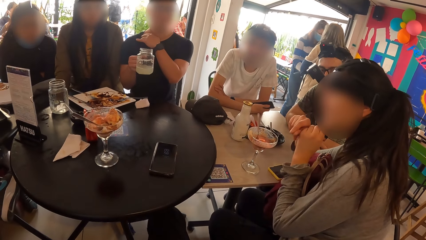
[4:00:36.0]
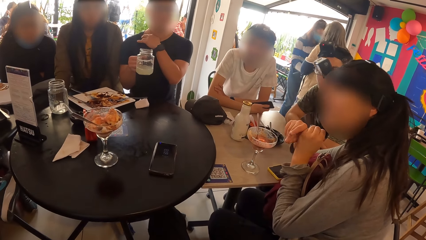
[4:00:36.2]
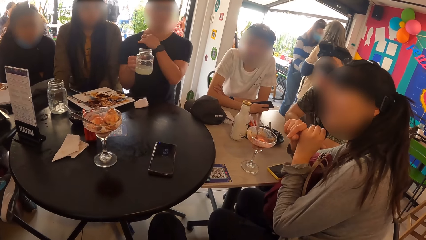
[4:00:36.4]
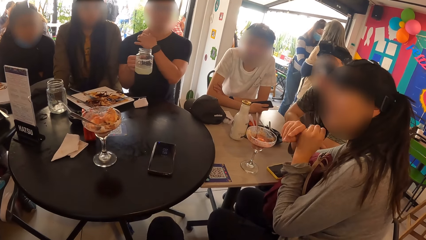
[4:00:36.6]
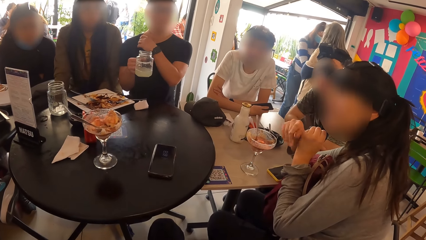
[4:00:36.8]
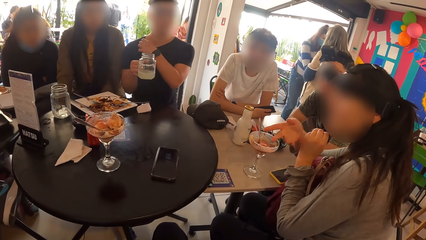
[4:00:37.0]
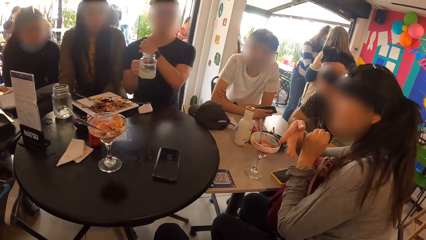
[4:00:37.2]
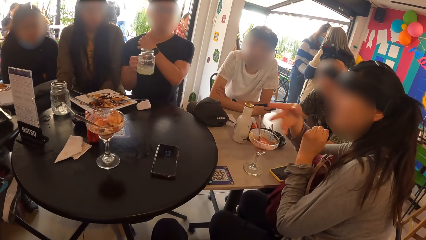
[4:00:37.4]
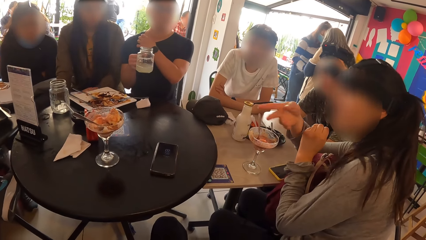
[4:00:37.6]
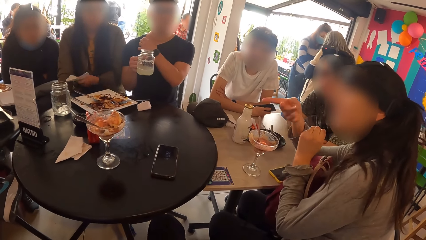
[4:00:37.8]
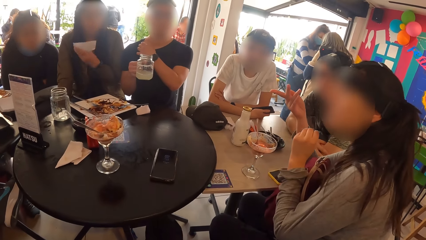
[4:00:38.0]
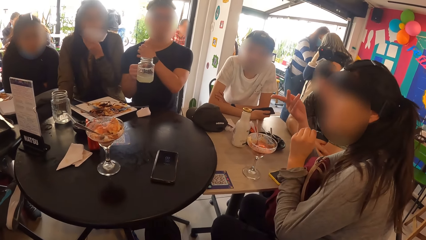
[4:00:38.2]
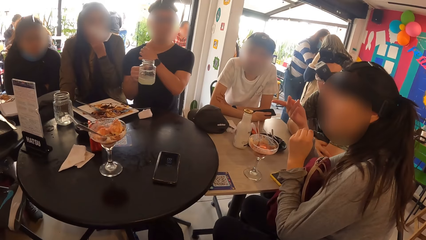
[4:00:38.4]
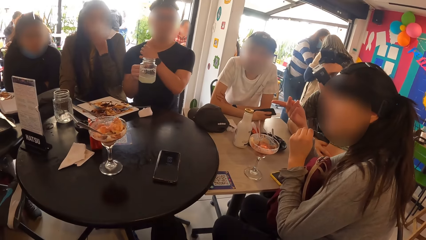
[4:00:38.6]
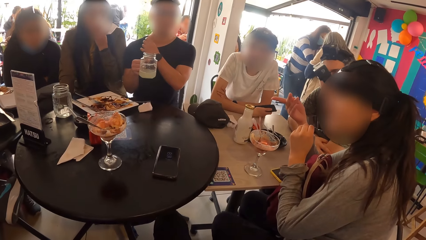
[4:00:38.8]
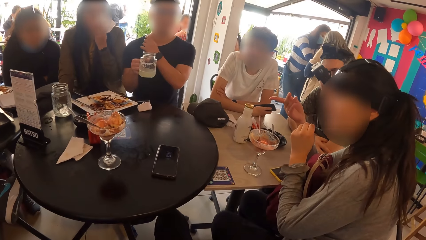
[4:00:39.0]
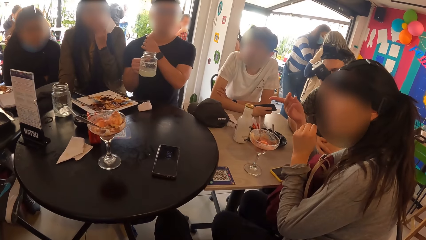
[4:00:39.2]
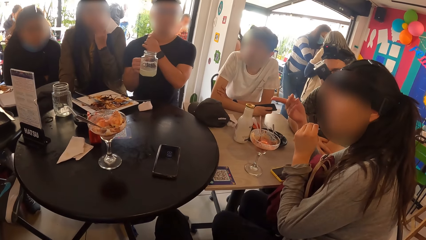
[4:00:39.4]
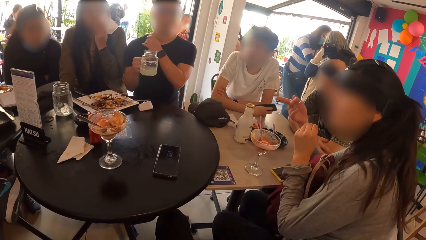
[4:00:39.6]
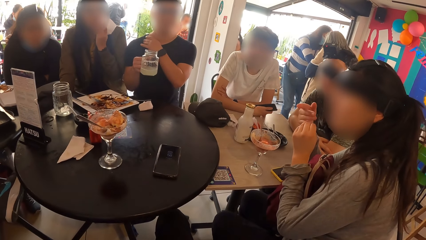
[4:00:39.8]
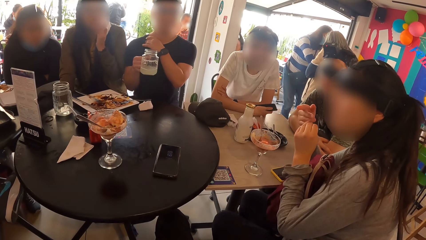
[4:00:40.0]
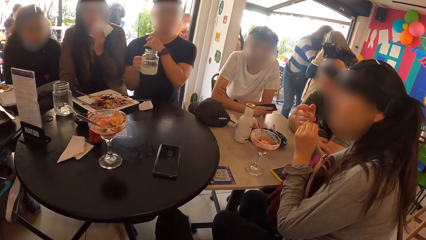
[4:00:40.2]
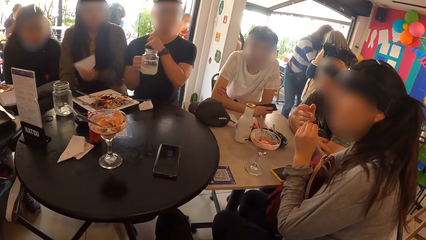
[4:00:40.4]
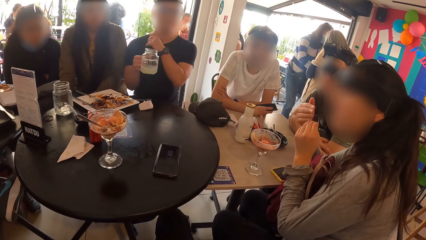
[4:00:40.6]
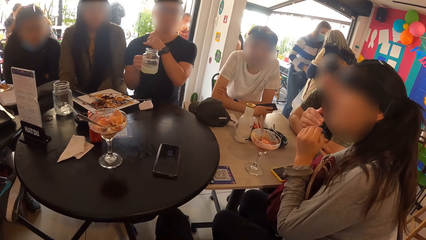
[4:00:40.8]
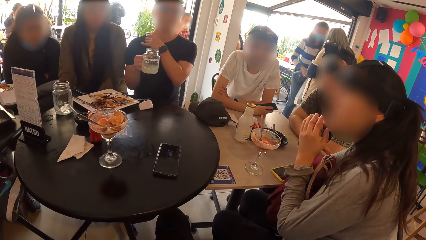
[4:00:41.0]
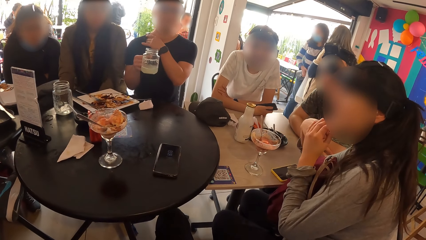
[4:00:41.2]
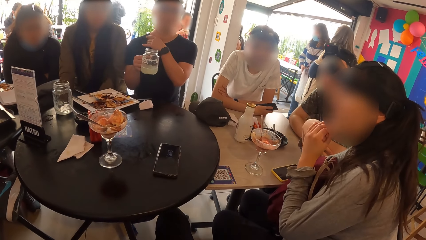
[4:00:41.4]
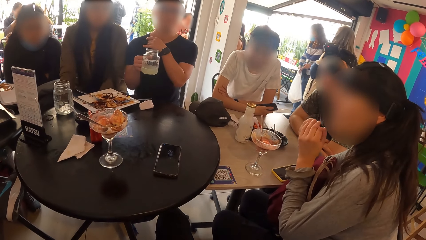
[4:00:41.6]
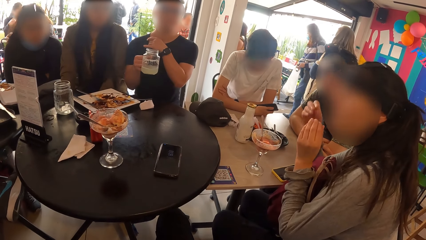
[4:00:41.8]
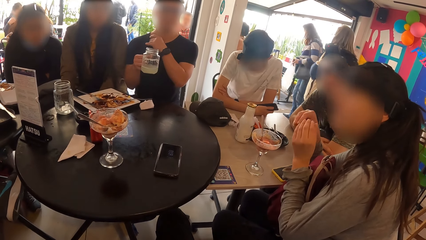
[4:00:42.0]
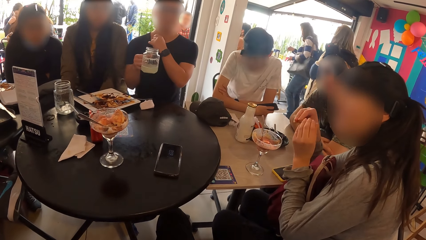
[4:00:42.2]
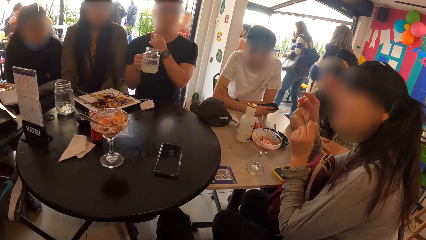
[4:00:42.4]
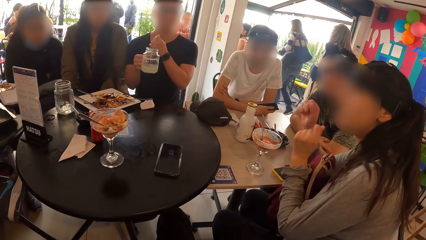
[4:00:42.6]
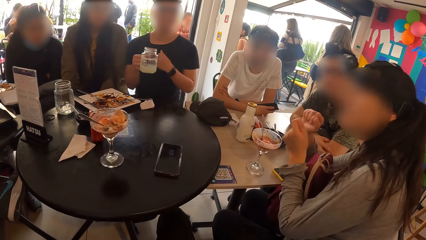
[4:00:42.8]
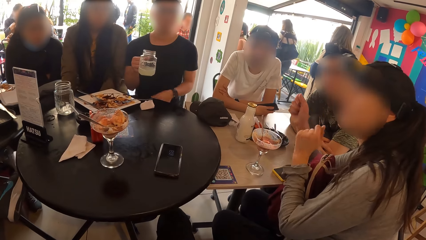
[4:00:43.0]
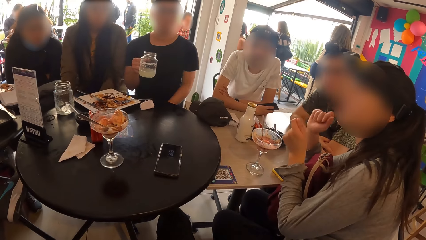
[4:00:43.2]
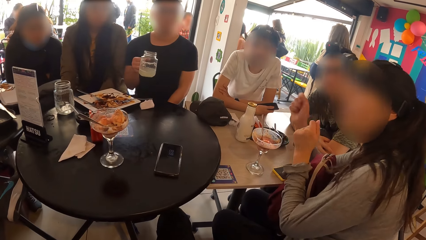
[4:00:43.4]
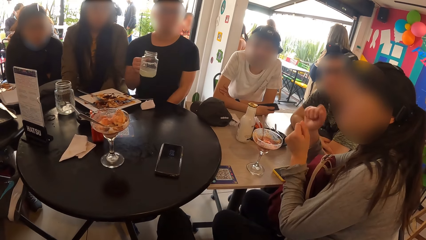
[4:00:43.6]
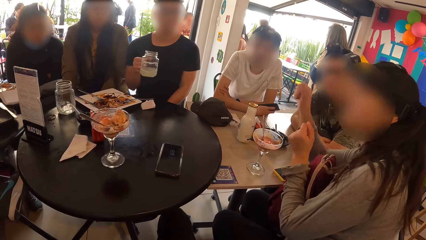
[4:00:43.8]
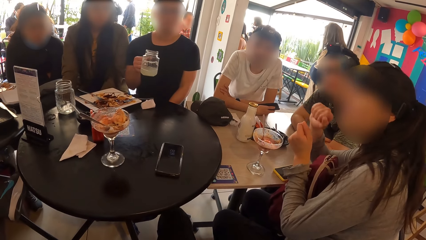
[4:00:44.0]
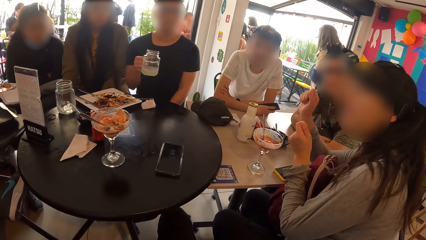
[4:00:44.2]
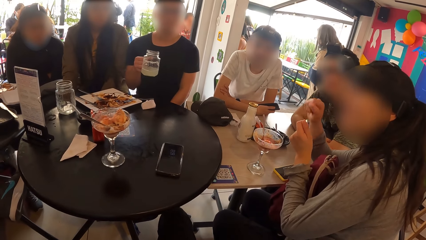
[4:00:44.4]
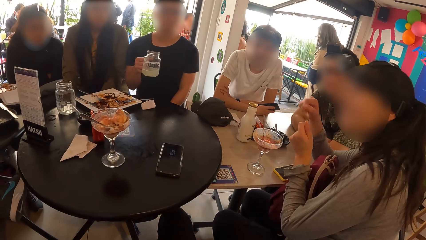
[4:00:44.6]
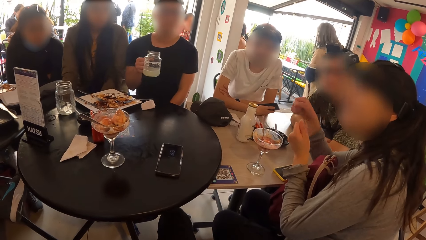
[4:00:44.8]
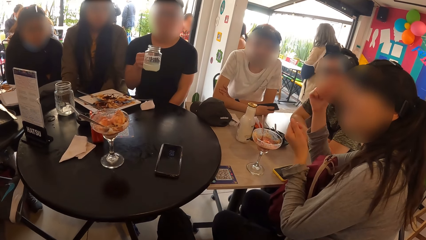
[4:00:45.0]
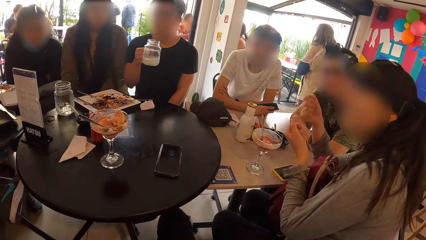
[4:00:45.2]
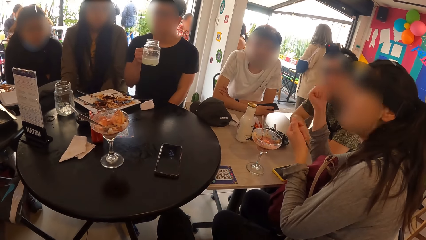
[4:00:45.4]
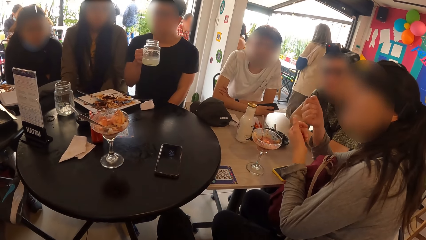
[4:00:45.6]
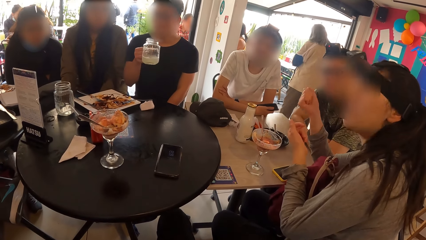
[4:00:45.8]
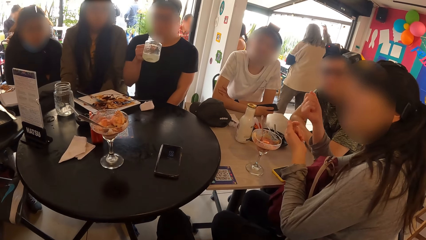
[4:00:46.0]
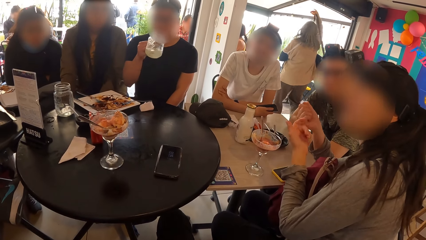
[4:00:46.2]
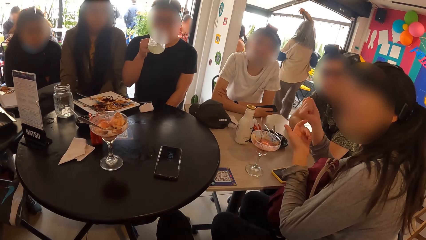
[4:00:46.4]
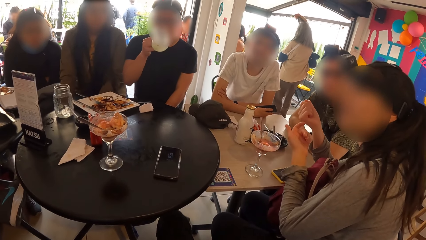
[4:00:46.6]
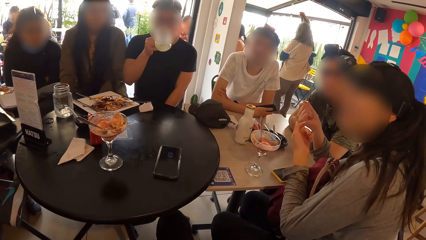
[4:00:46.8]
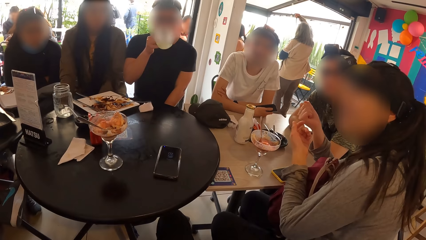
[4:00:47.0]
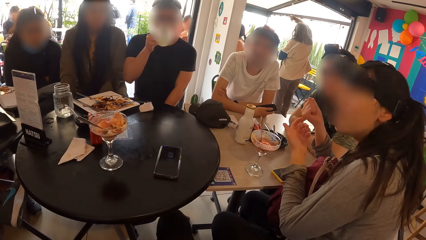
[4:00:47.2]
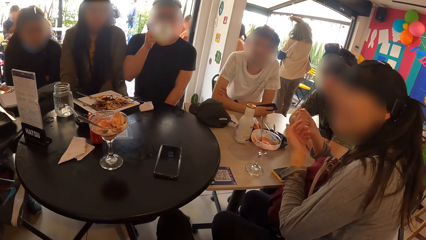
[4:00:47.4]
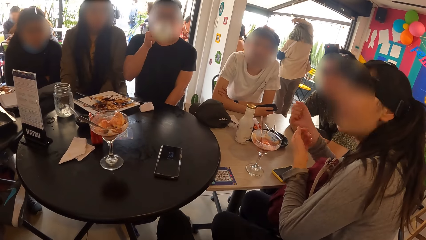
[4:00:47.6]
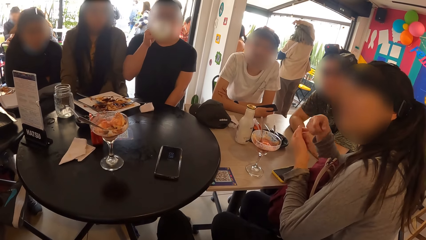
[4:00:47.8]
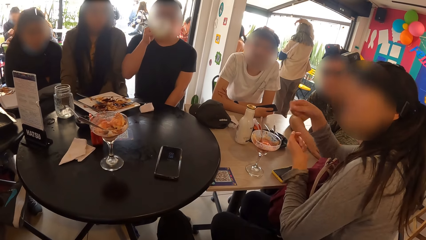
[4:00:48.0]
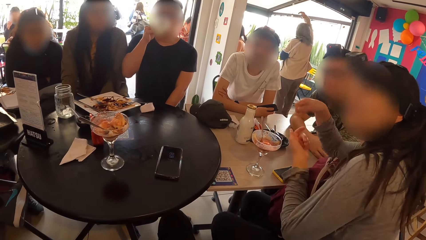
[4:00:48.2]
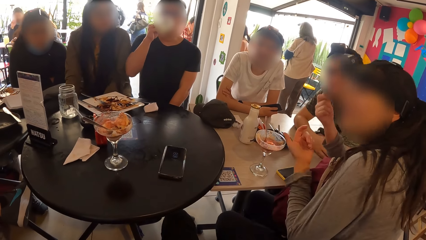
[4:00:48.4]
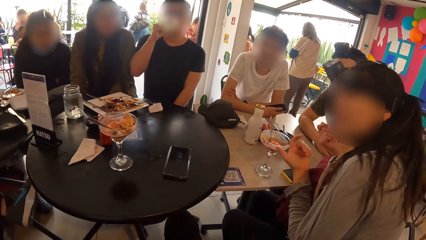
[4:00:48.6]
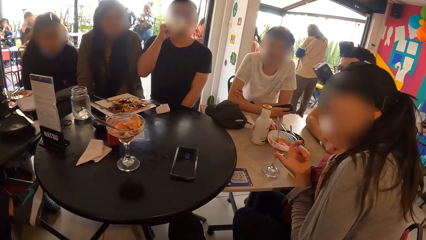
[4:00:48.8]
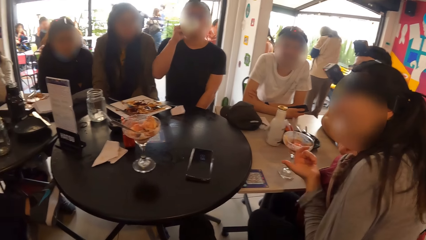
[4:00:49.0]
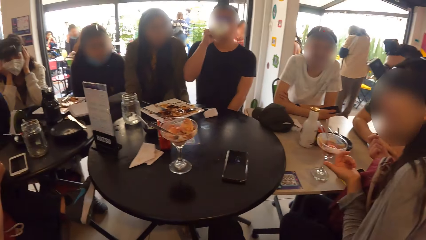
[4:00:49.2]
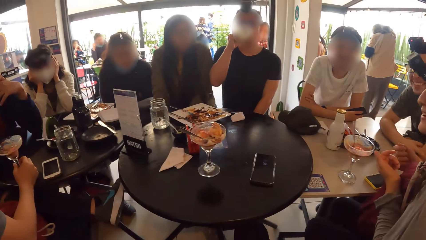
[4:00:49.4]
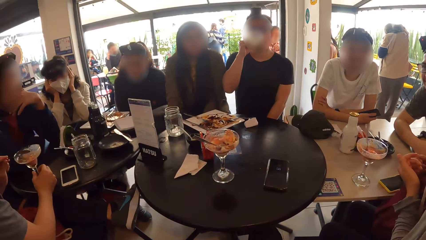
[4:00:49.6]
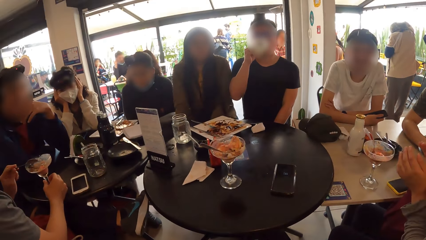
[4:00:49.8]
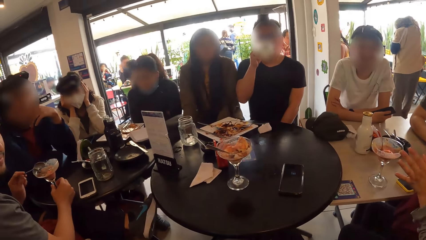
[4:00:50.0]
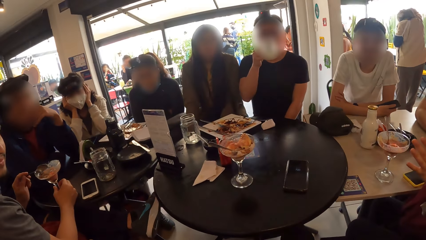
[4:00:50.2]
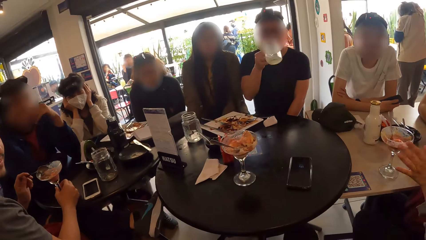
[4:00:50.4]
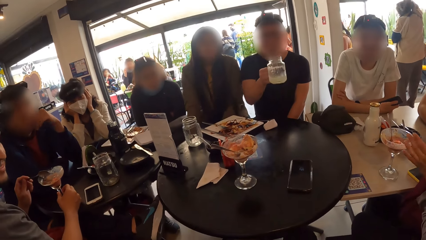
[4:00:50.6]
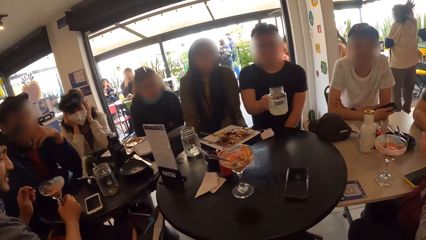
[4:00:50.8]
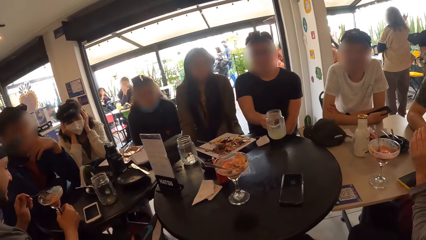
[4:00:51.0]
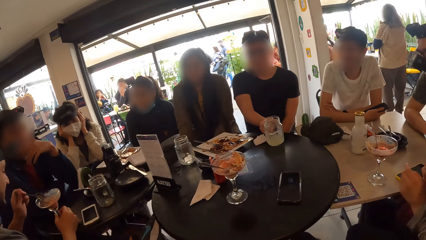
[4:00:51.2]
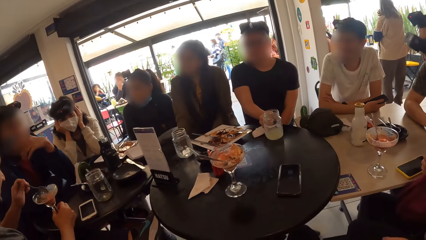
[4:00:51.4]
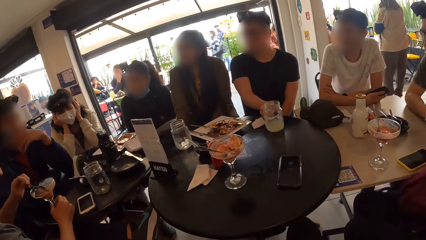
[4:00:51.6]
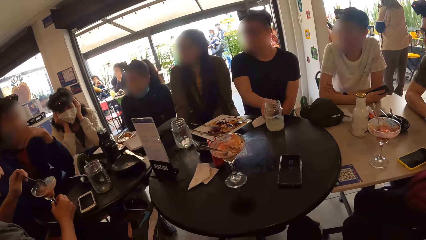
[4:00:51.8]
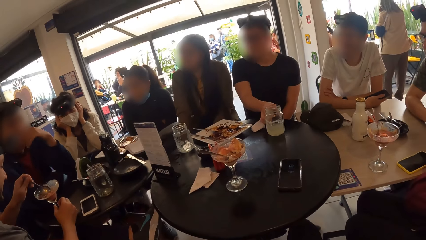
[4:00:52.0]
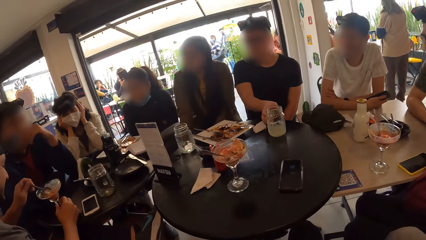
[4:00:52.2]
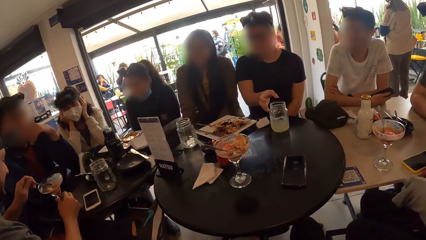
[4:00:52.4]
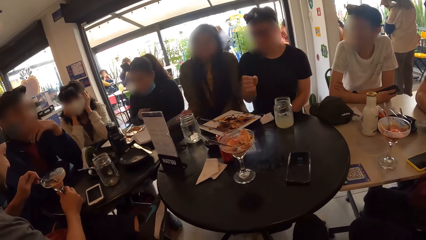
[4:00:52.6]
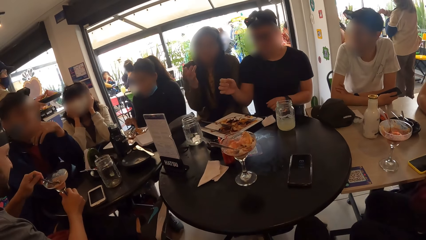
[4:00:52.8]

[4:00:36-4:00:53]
The woman wipes her mouth with the piece of paper towel in her left hand. A man drinks juice from the cup with his right hand. The camera wearer looks around. The man drops the cup on the table with his right hand.
